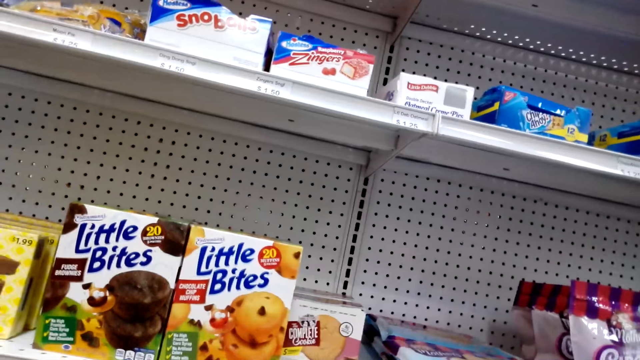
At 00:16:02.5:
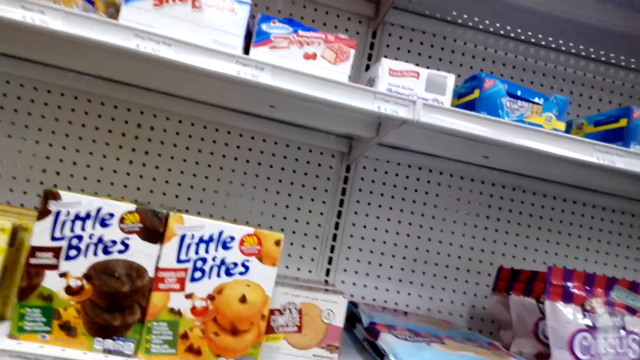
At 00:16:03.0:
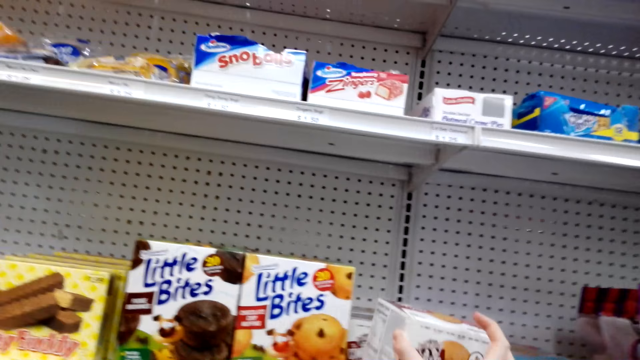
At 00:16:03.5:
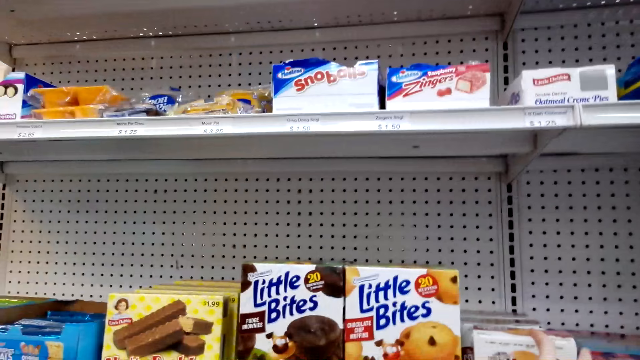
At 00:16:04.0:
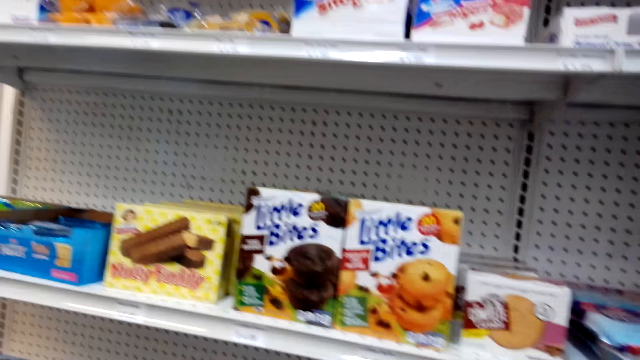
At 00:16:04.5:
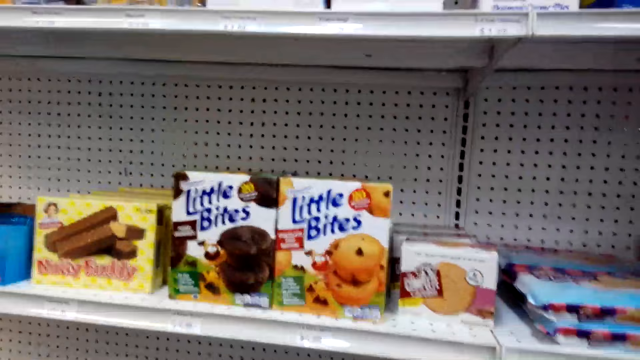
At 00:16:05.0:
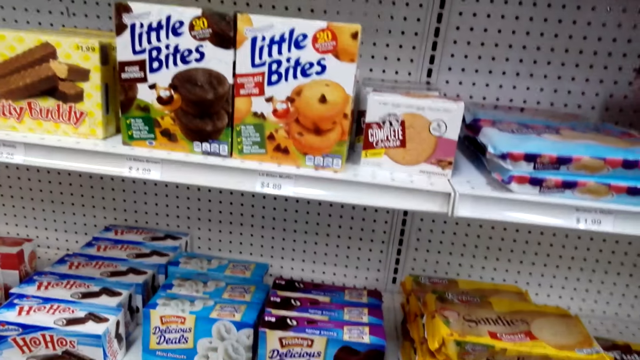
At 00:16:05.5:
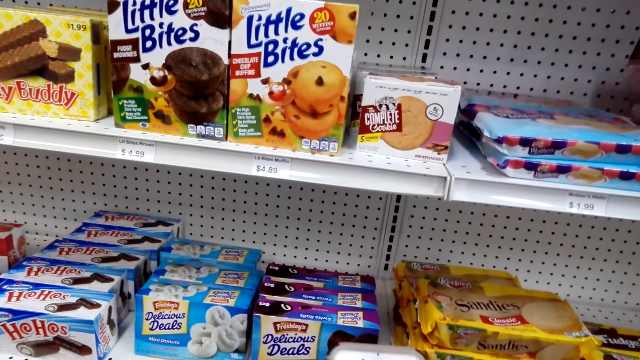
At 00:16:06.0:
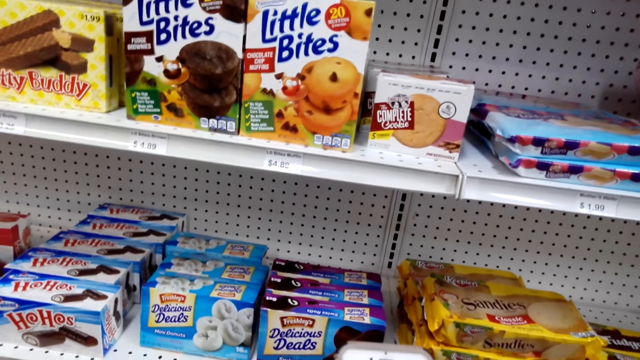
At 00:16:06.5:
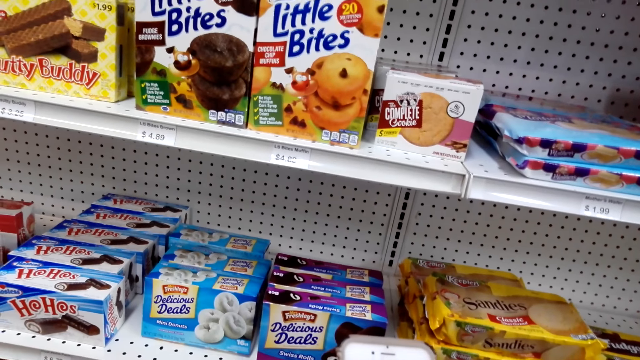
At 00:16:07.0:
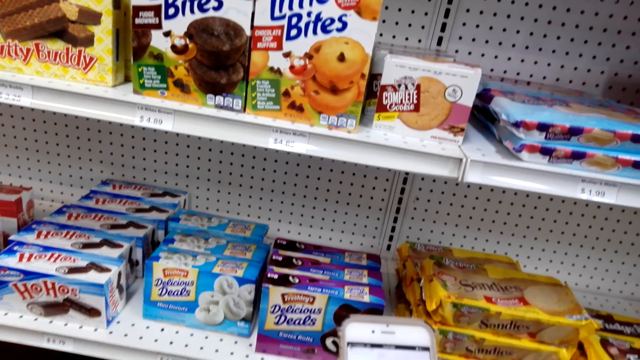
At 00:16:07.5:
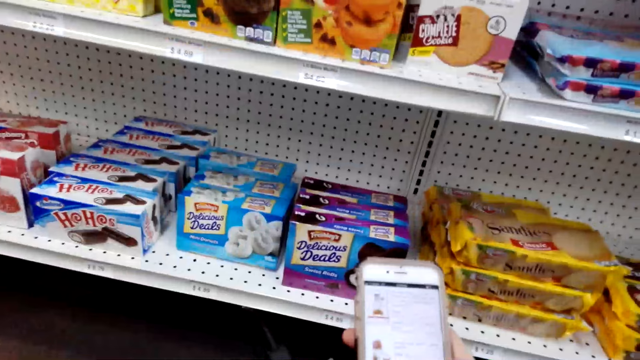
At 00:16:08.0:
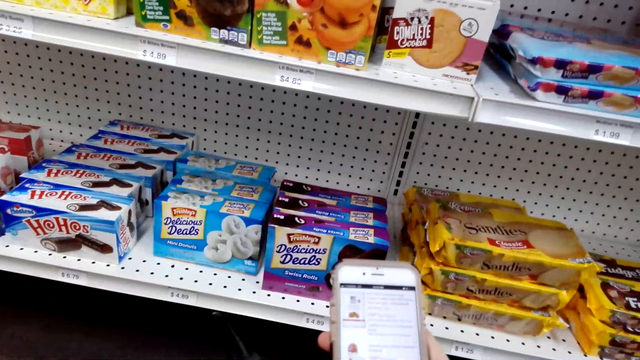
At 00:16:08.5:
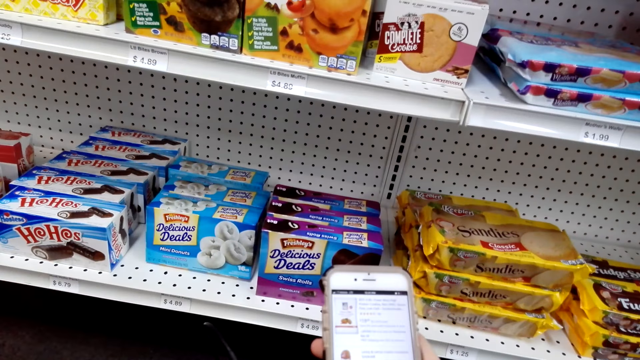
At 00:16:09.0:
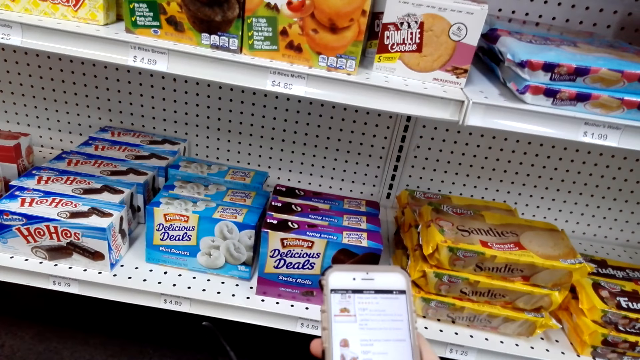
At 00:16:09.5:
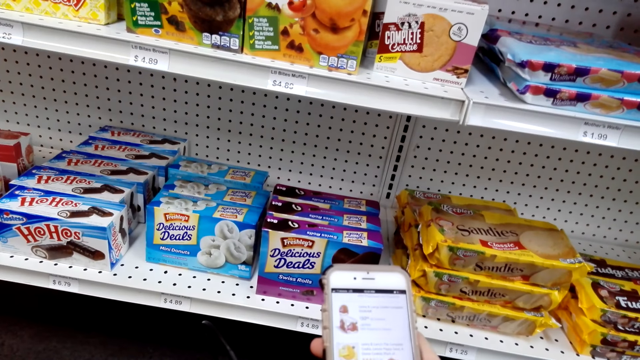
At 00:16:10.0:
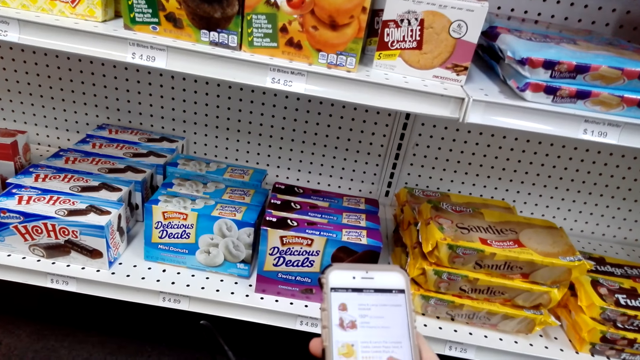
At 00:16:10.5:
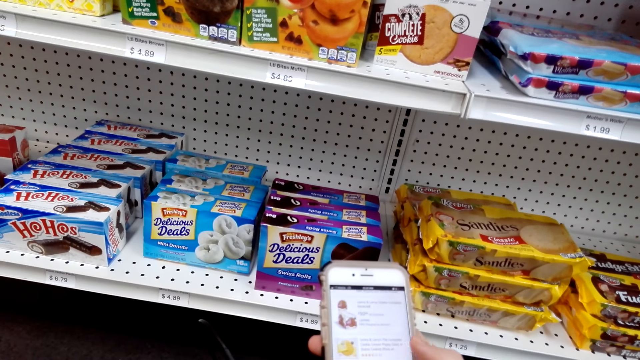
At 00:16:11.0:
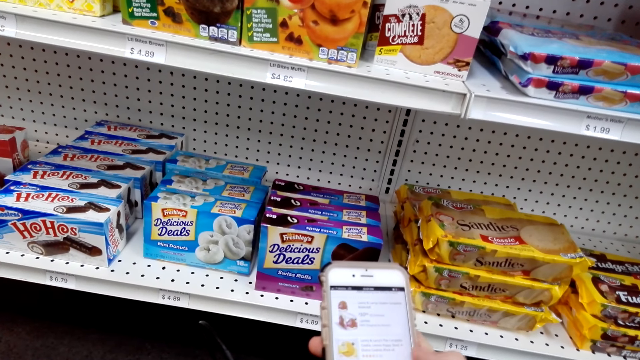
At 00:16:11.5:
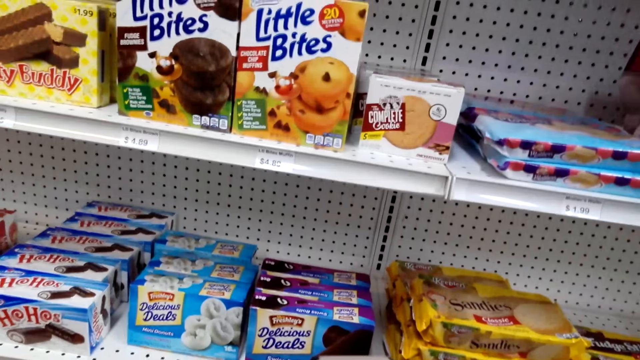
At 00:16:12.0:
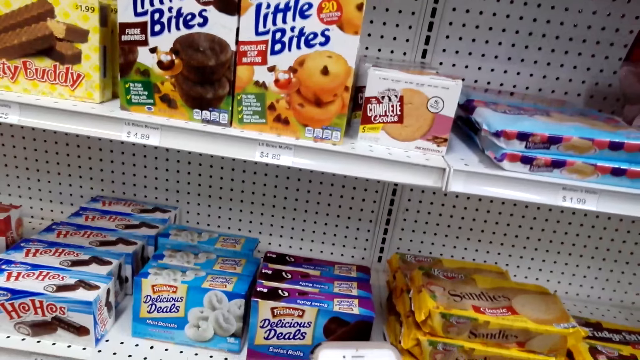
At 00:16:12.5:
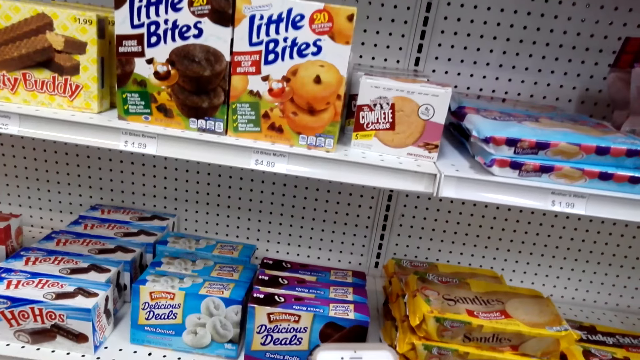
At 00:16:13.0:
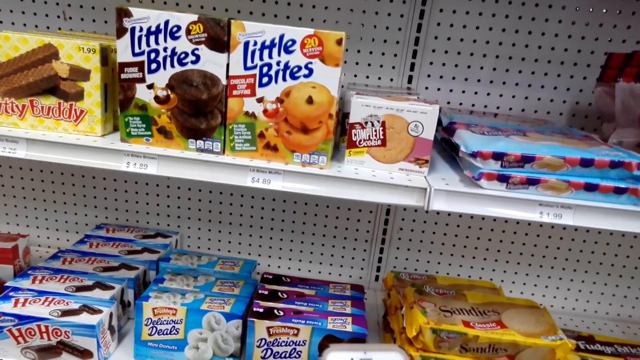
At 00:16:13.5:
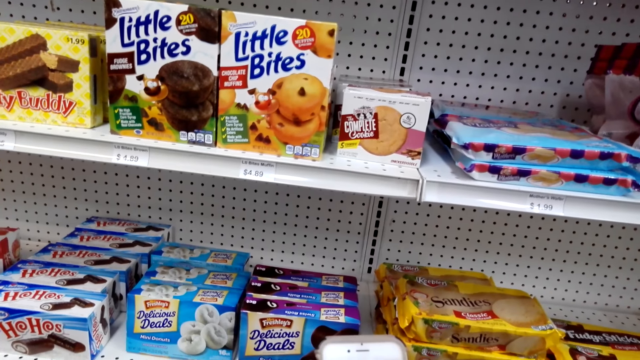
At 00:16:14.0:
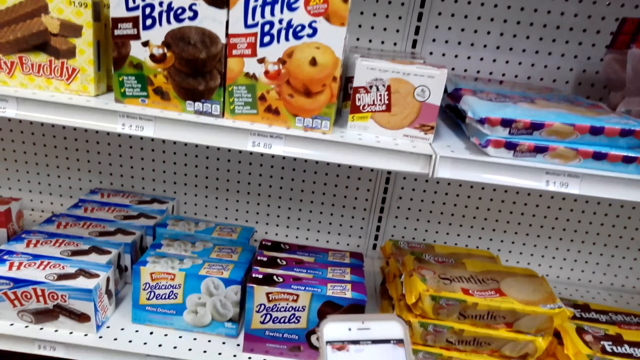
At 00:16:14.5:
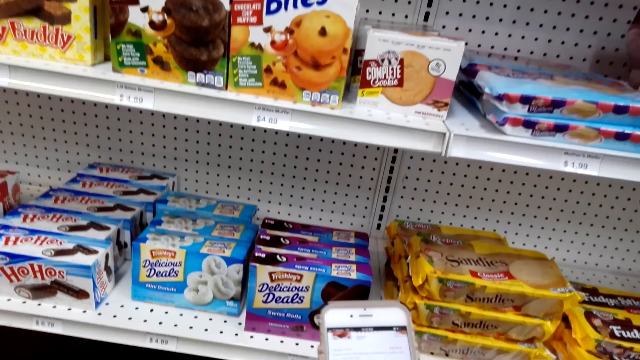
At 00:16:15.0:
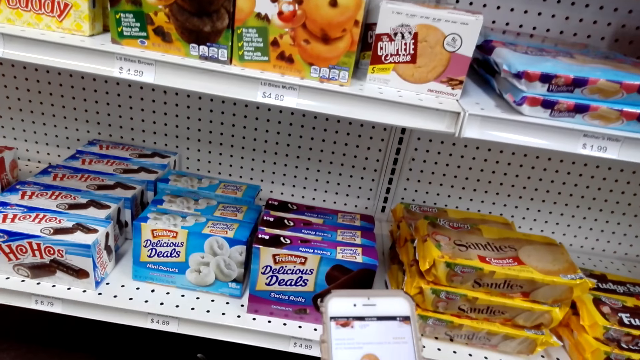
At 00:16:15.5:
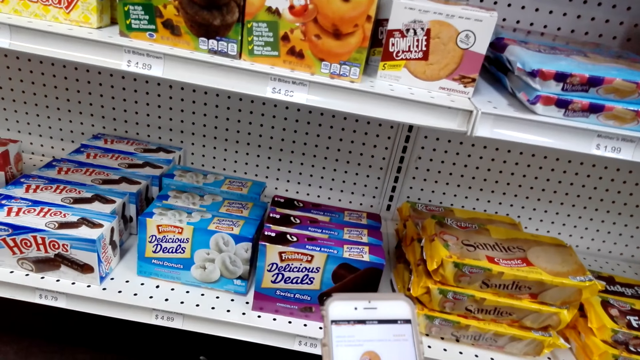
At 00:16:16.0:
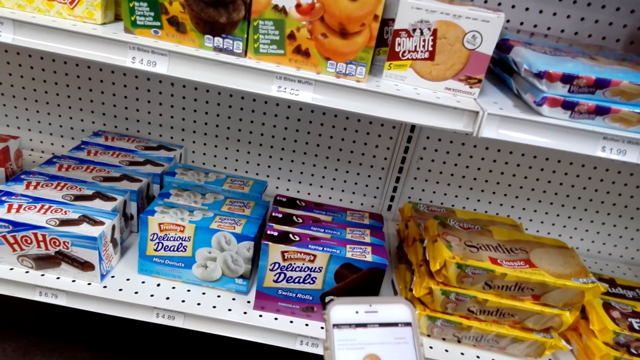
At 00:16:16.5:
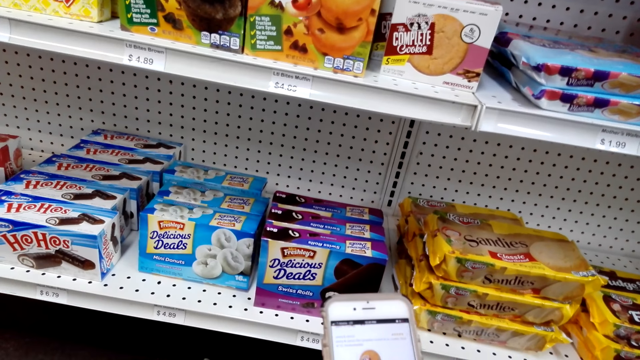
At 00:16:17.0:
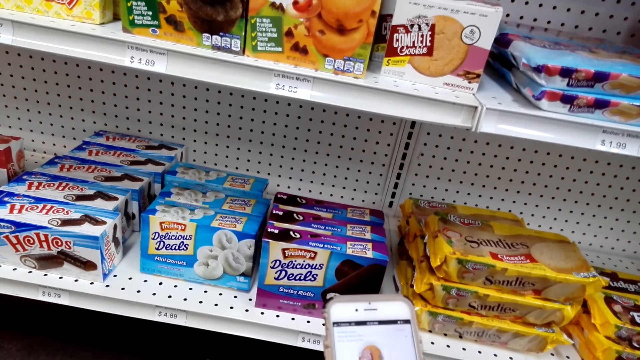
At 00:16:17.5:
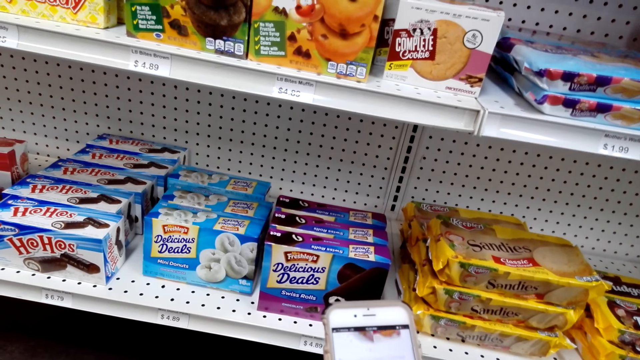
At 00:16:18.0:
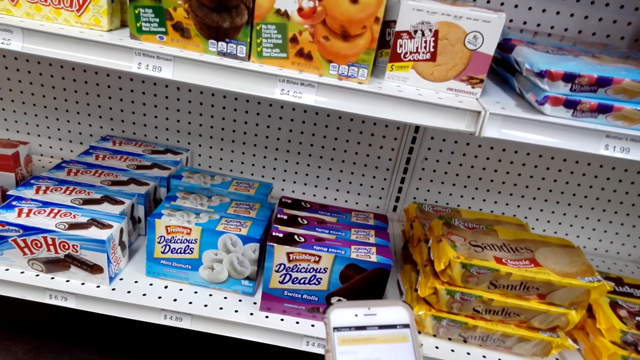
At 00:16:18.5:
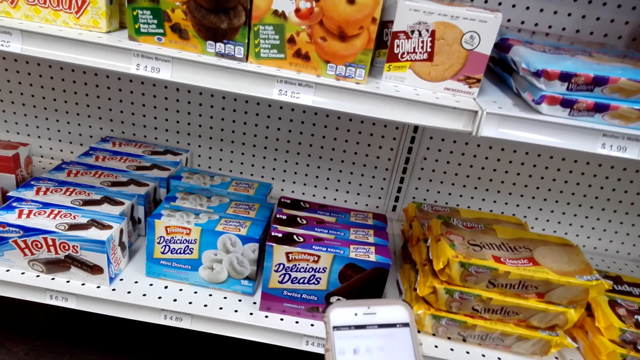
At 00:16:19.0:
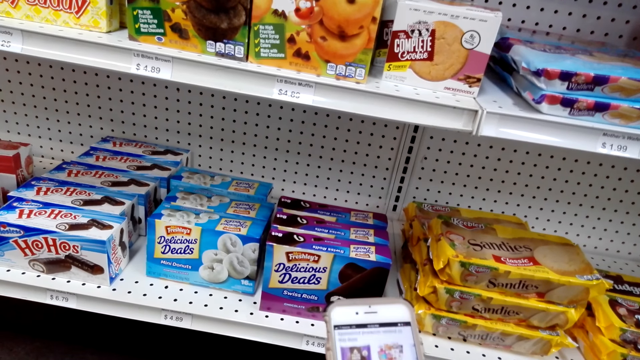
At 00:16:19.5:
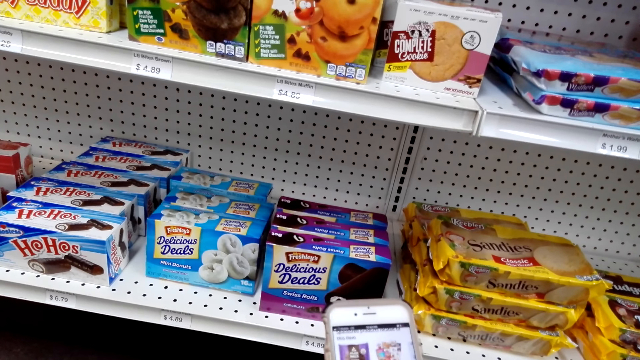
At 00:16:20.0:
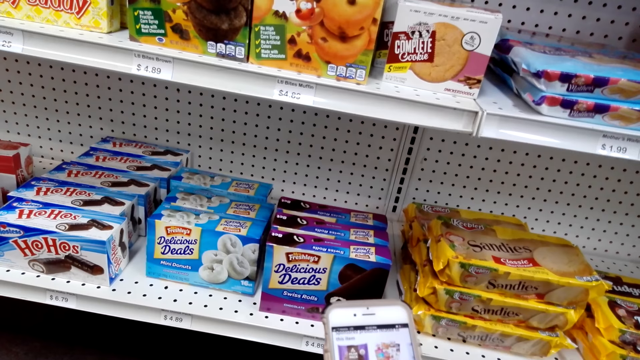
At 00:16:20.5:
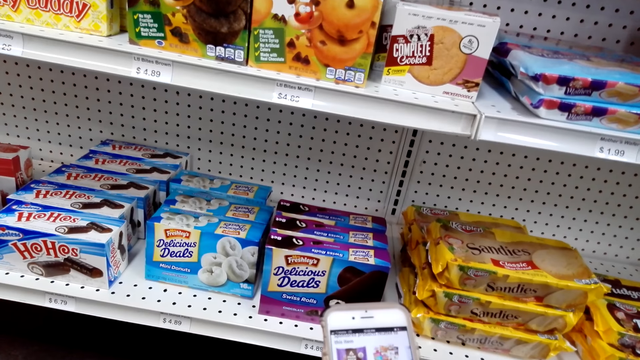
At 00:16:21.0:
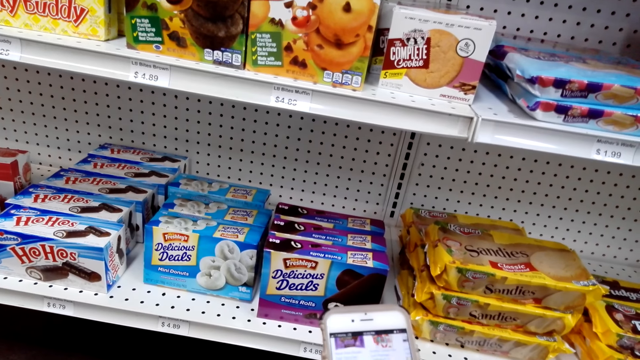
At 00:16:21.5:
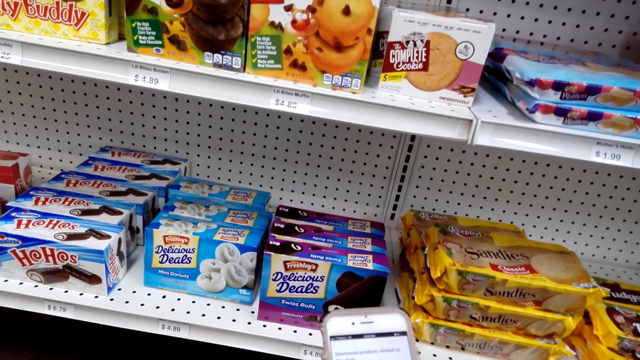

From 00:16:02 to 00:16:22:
The camera wearer operates a phone in the shop. They scroll the phone.
